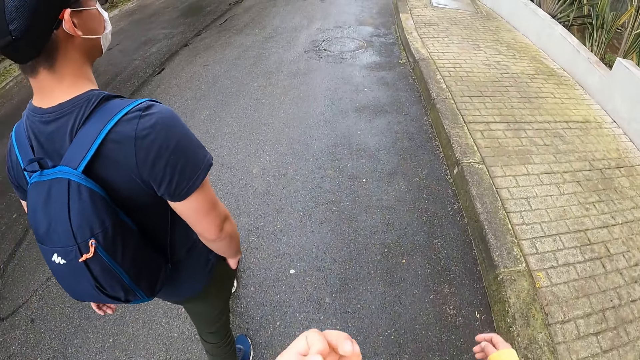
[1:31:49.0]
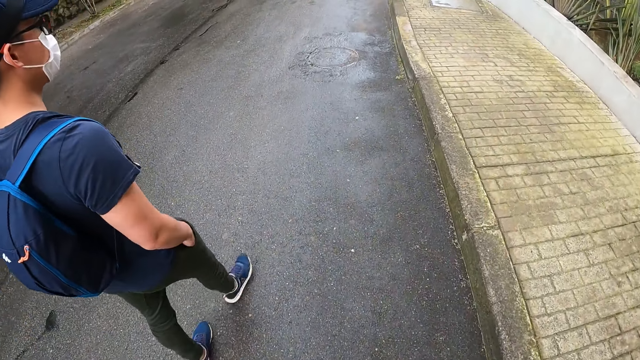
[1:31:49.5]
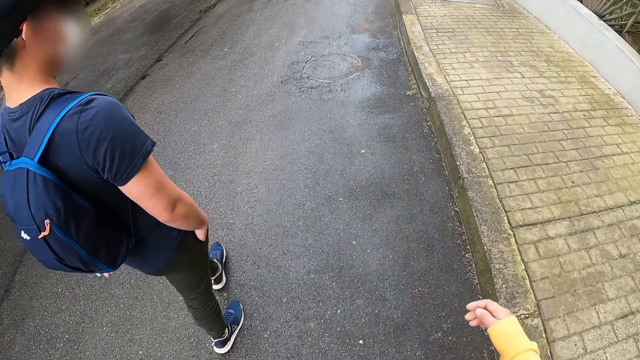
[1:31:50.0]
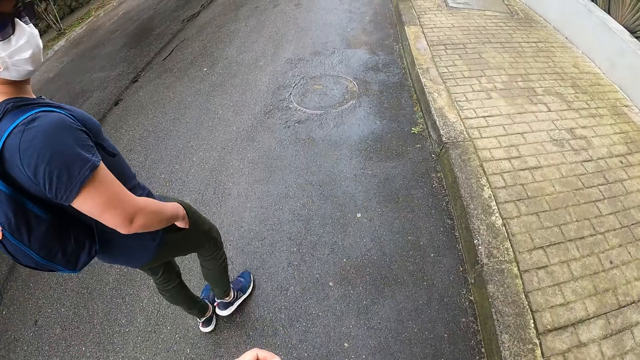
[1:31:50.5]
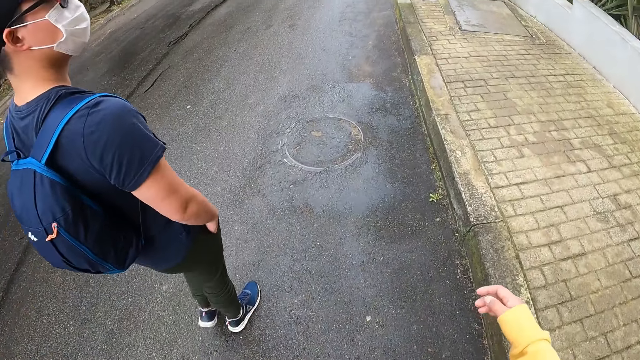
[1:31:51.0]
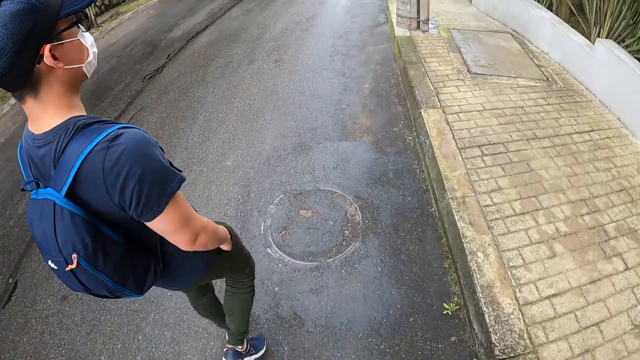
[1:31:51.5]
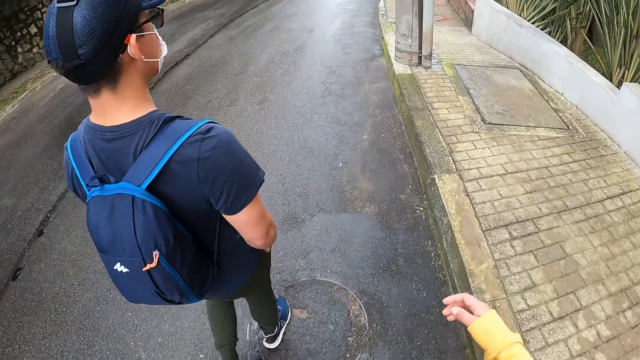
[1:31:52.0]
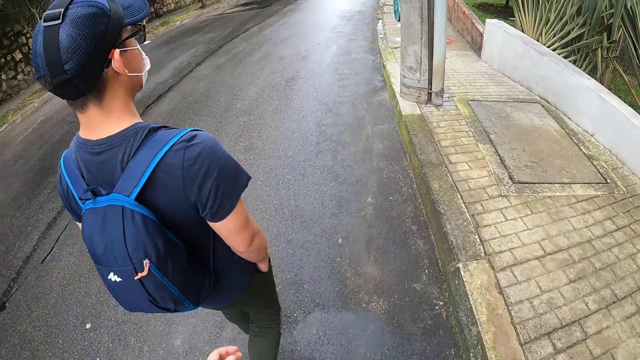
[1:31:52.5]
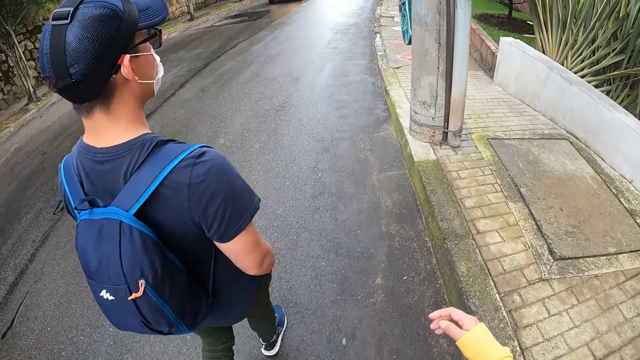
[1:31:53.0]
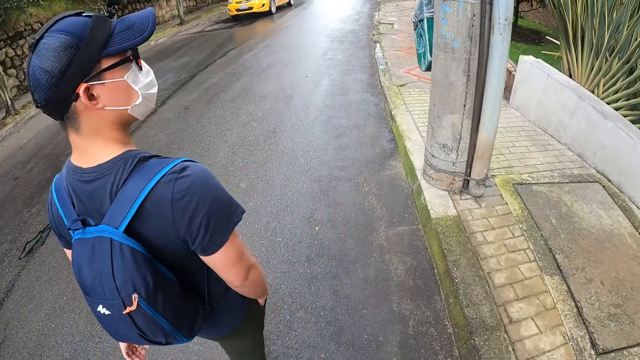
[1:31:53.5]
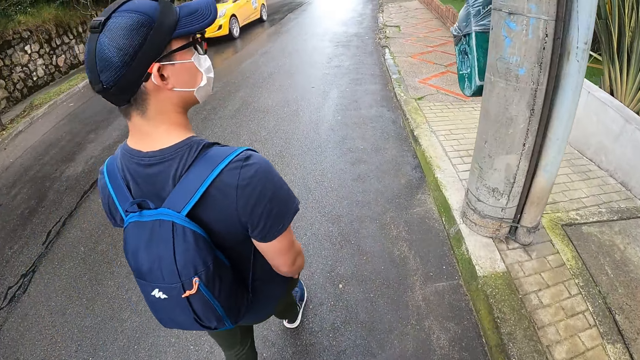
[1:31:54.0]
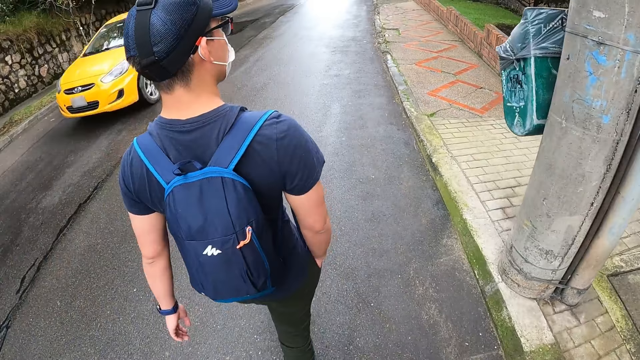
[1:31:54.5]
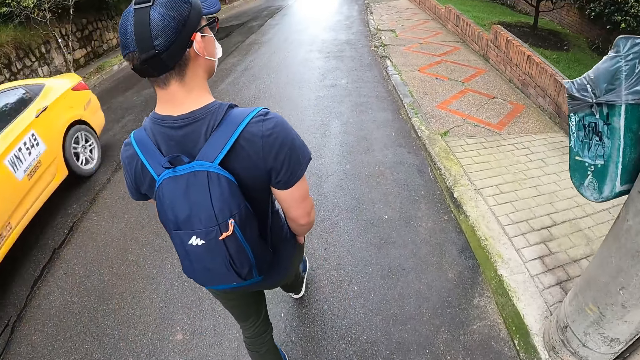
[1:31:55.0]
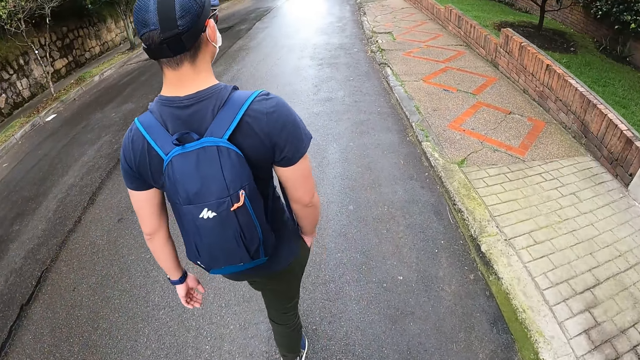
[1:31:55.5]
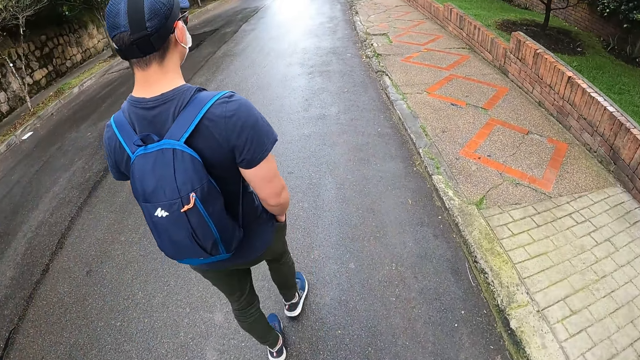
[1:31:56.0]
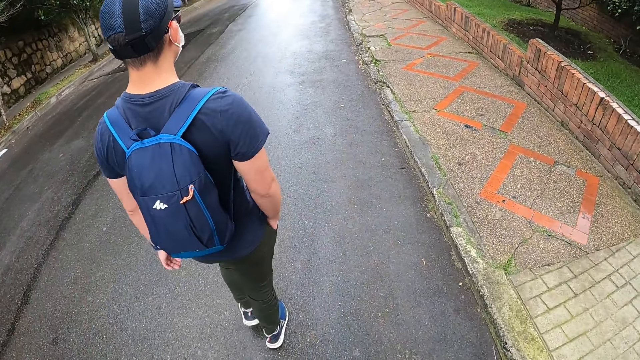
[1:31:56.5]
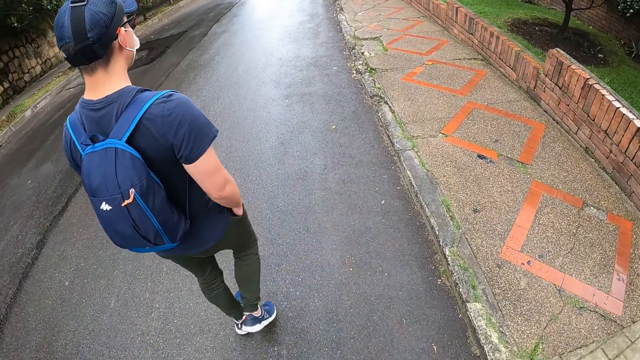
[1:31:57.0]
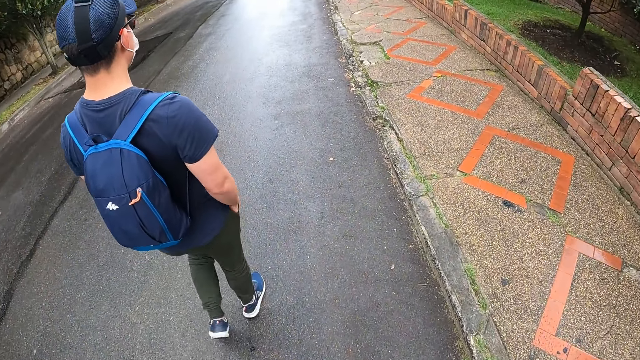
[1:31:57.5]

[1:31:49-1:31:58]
A yellow car moves past a man, the camera wearer, a woman and another woman.

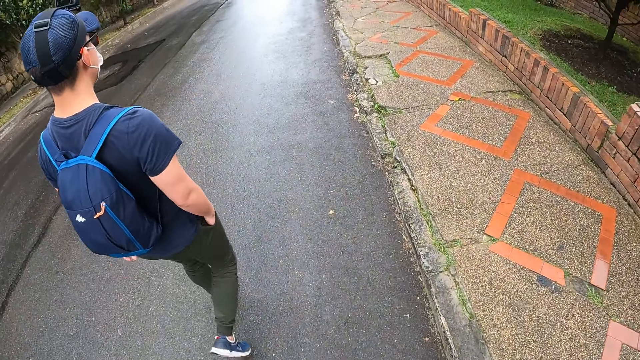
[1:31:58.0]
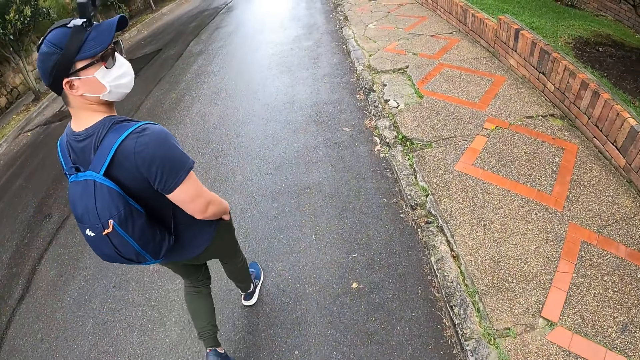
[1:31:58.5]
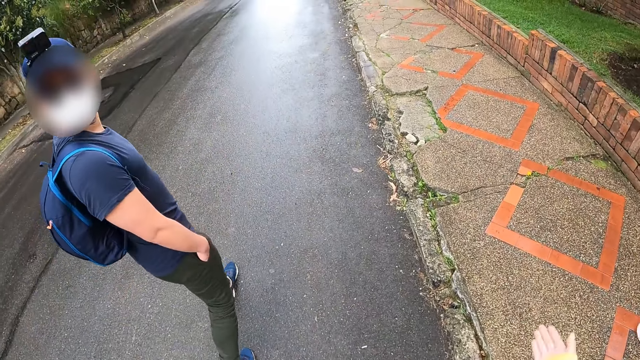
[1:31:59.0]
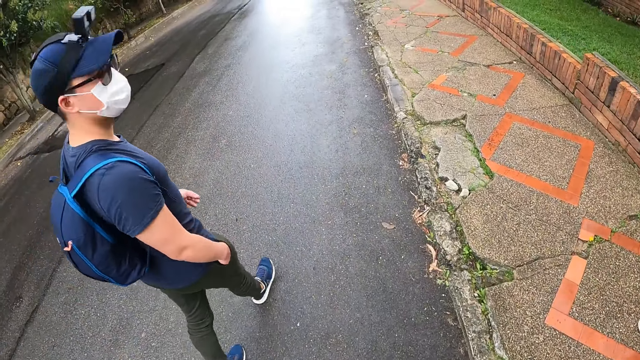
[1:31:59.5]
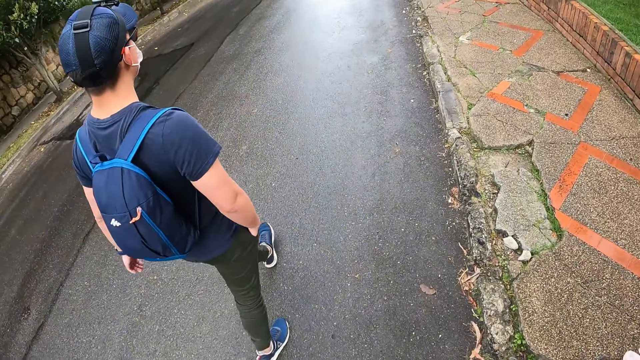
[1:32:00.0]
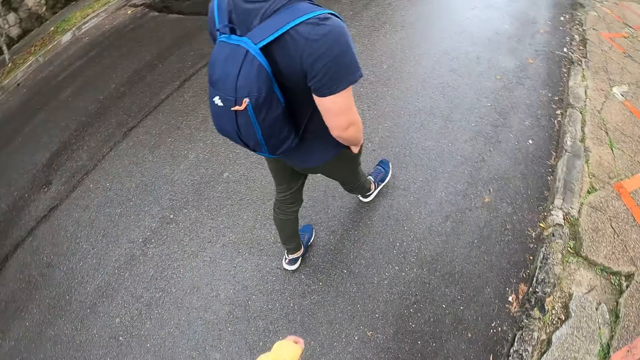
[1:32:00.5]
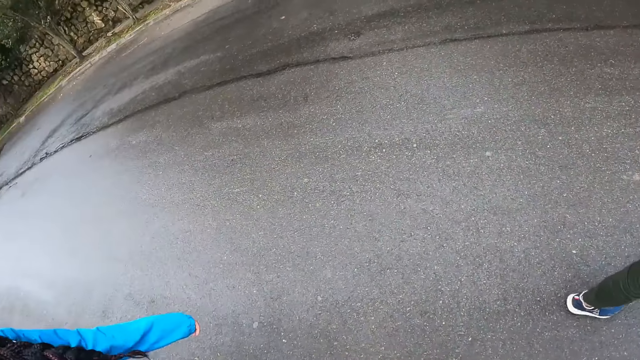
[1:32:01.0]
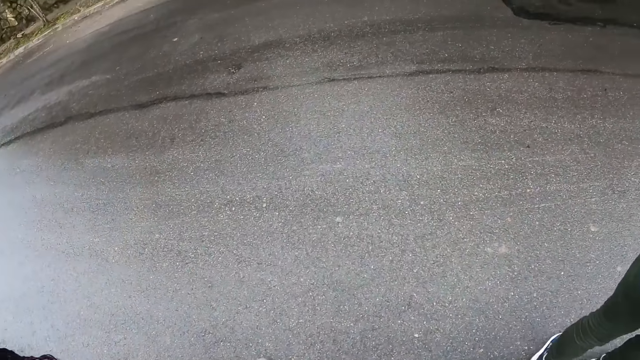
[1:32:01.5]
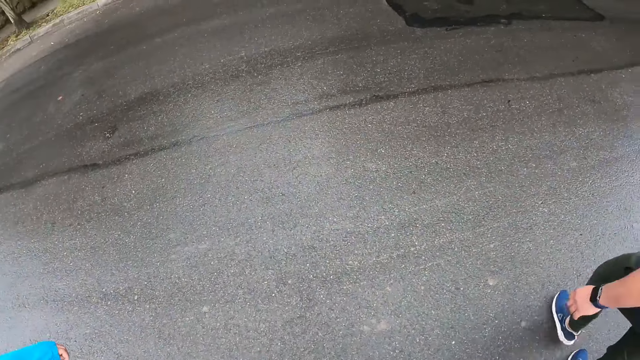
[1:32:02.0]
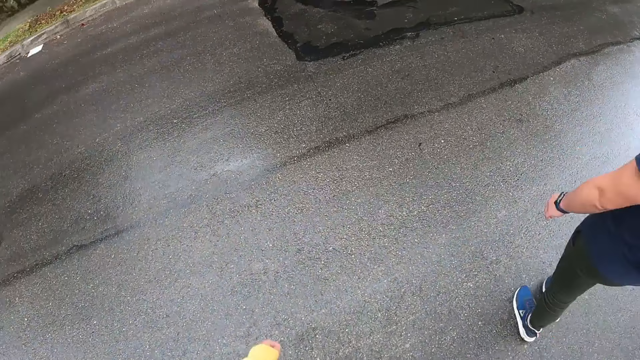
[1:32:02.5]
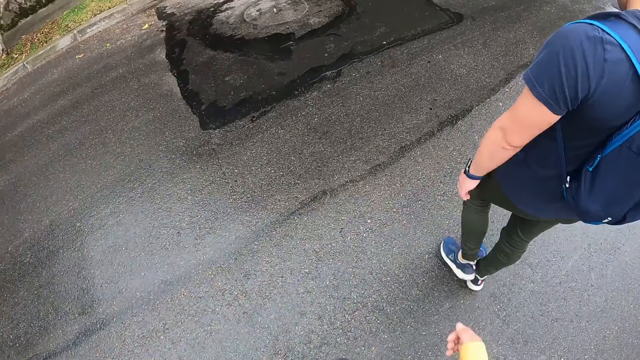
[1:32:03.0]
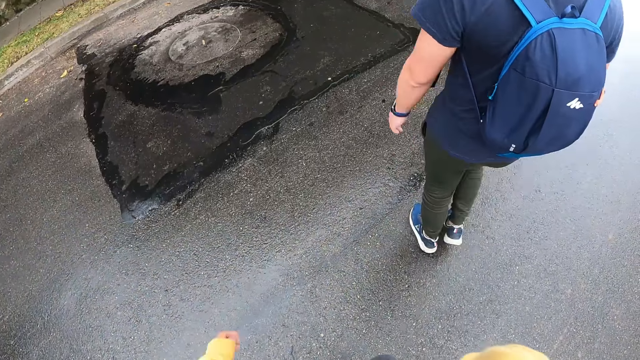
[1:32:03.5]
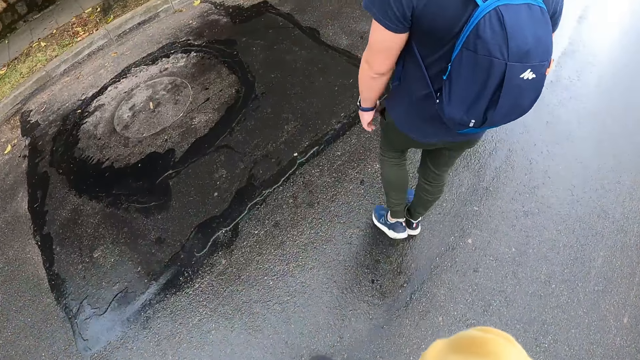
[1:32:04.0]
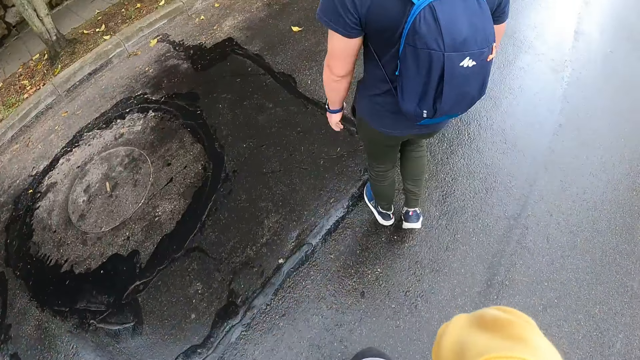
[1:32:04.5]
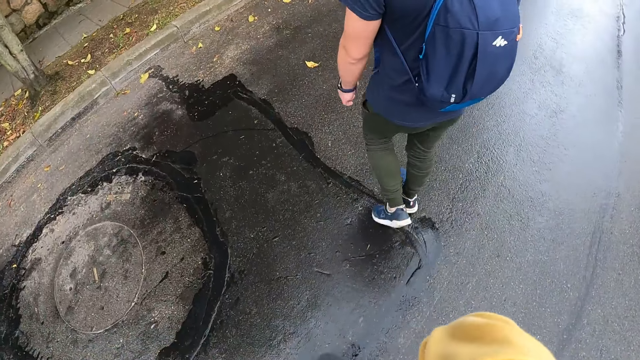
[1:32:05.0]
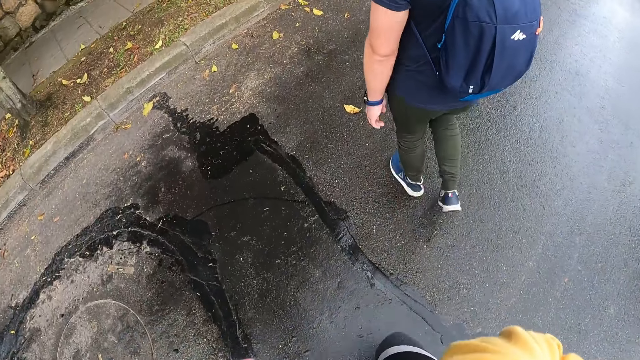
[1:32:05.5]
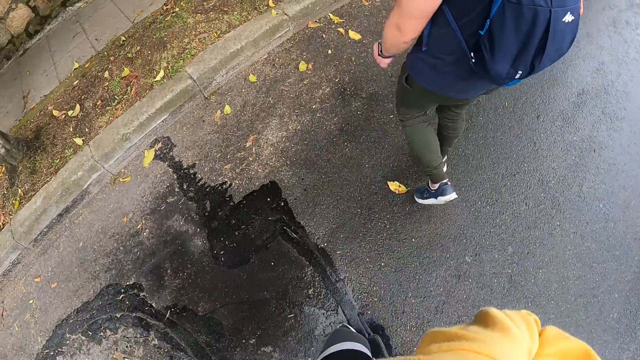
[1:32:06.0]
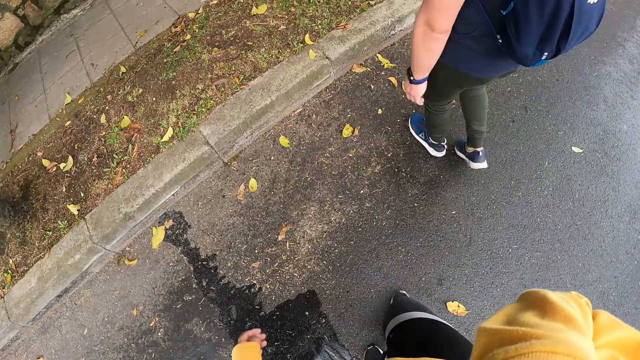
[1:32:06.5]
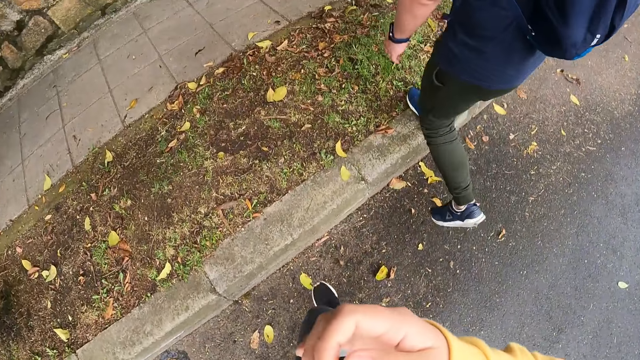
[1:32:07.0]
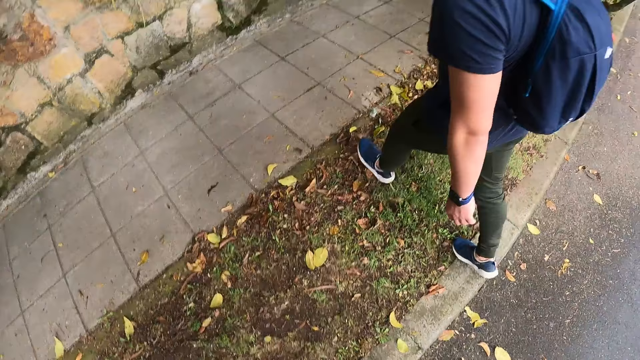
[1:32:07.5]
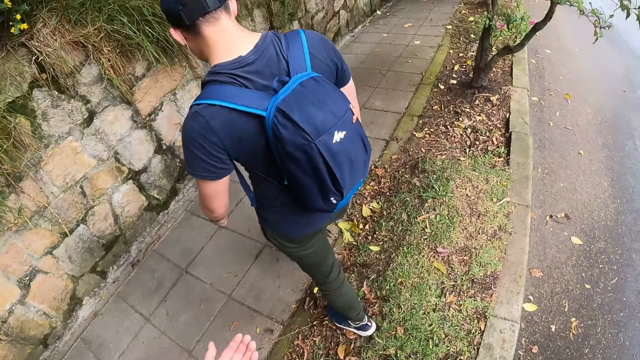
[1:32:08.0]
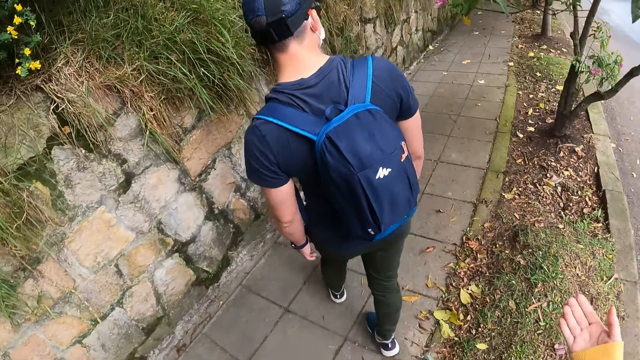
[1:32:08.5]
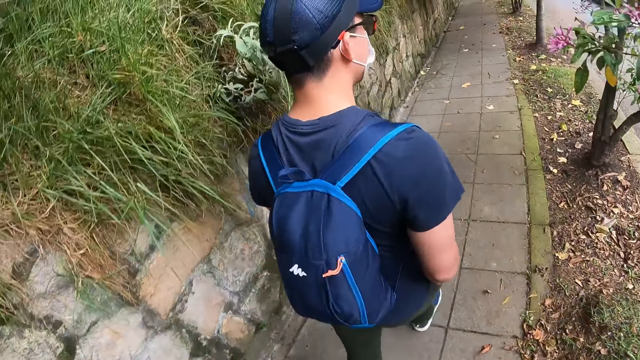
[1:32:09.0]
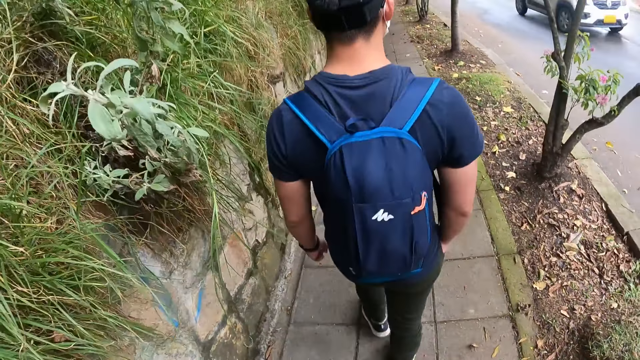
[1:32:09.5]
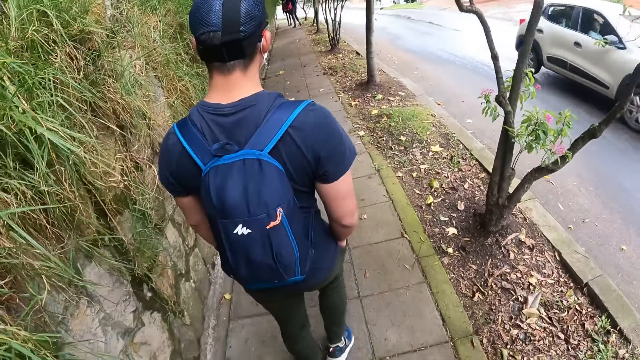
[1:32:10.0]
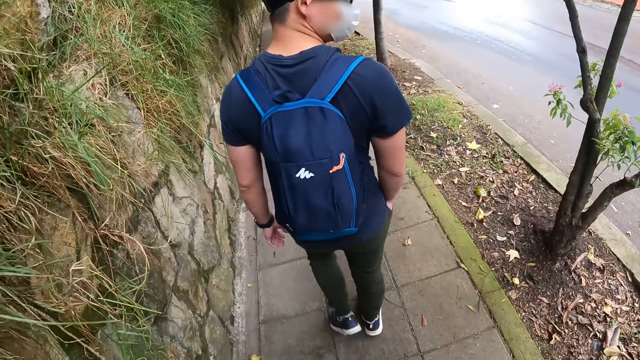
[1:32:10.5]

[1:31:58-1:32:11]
A man looks around and walks around the road. The camera wearer walks around the road and crosses the road. The man crosses the road. The camera wearer moves the hand and walks on the road. The man walks towards a walkway. The camera wearer walks towards the walkway. The man walks down the walkway. The camera wearer walks down the walkway. A white car drives past the camera wearer and the man.
